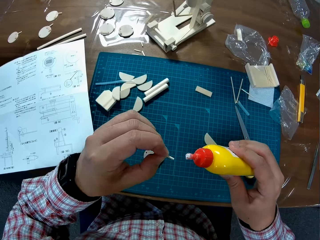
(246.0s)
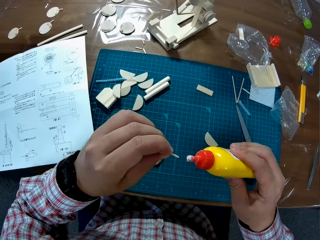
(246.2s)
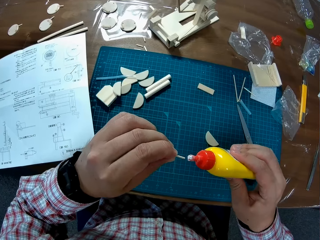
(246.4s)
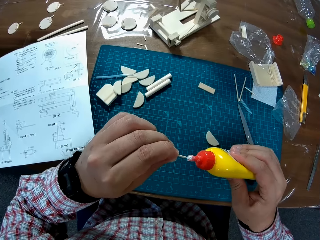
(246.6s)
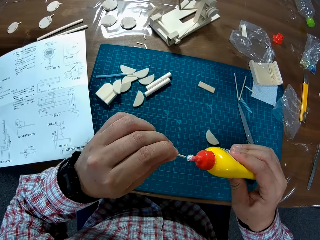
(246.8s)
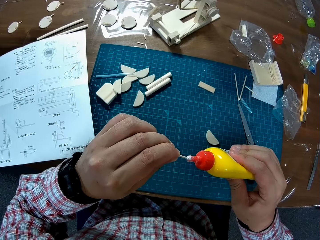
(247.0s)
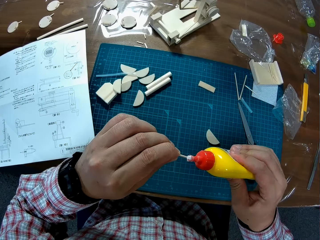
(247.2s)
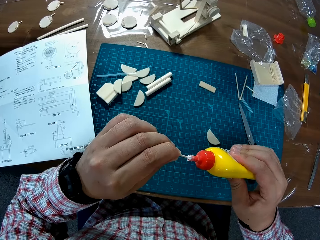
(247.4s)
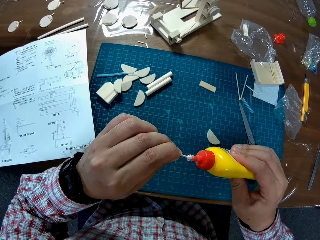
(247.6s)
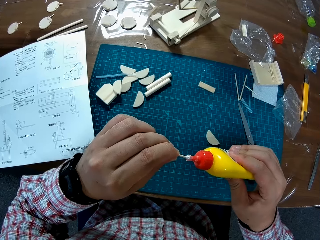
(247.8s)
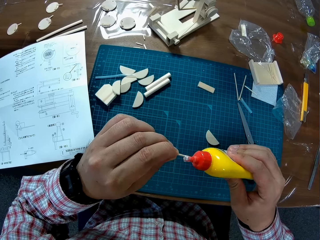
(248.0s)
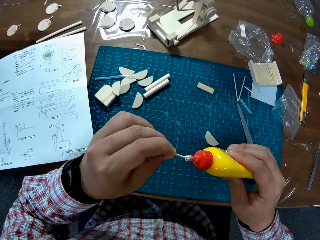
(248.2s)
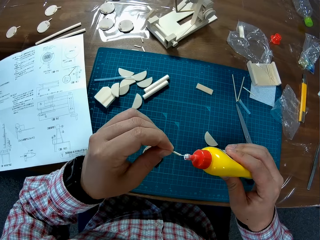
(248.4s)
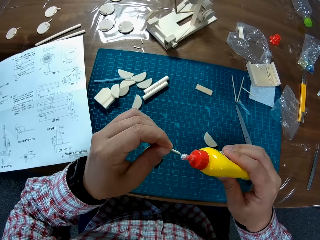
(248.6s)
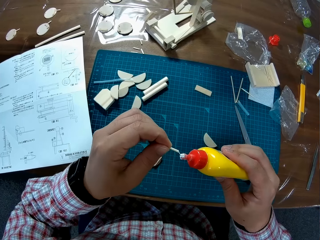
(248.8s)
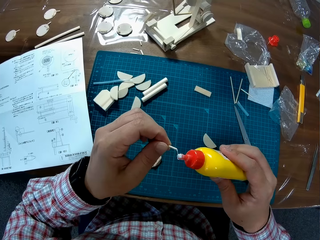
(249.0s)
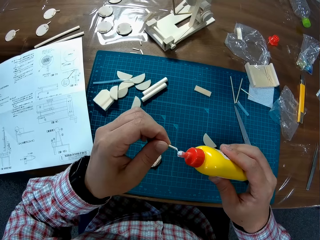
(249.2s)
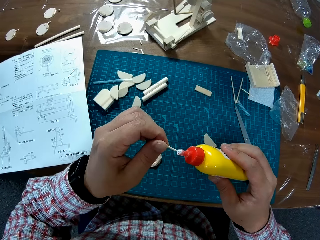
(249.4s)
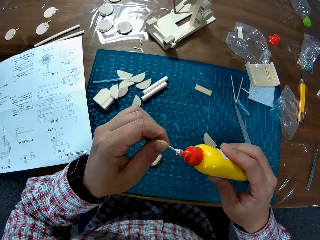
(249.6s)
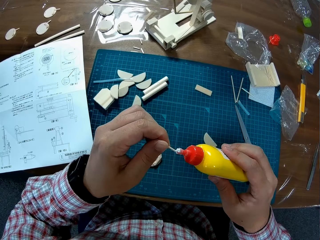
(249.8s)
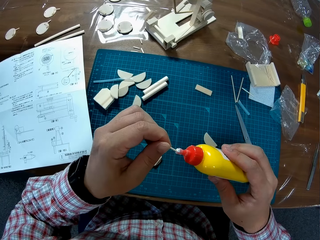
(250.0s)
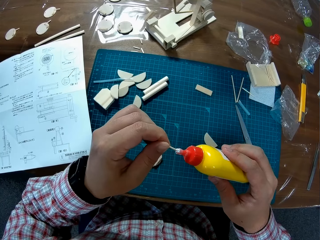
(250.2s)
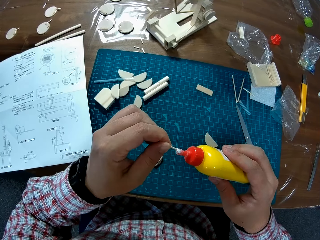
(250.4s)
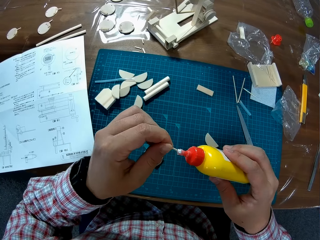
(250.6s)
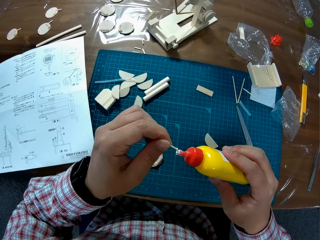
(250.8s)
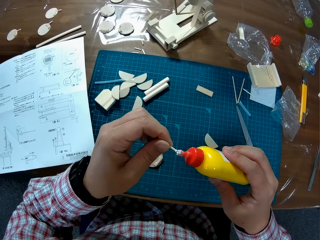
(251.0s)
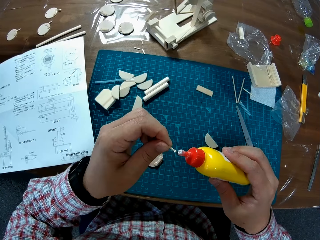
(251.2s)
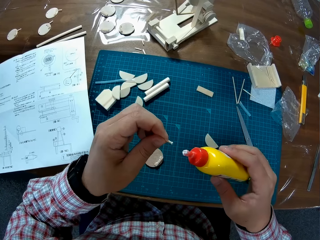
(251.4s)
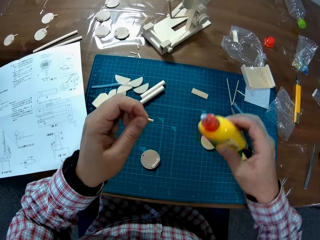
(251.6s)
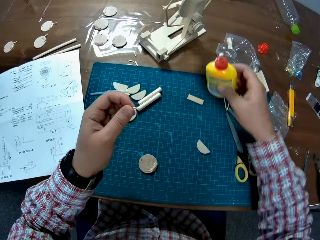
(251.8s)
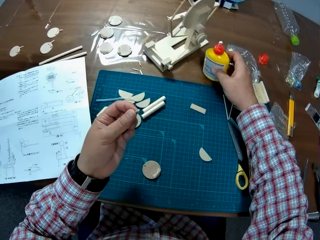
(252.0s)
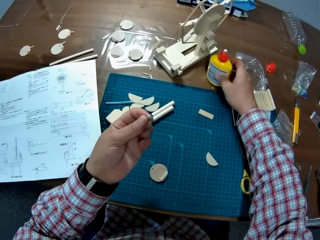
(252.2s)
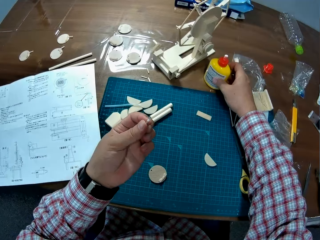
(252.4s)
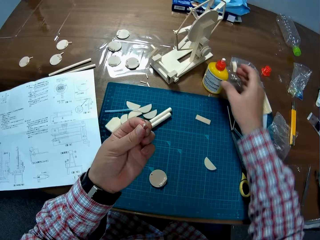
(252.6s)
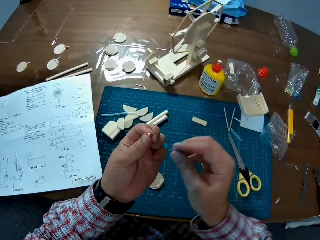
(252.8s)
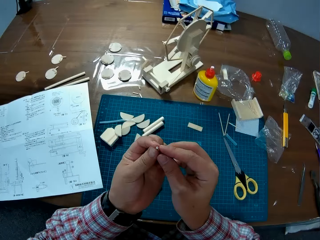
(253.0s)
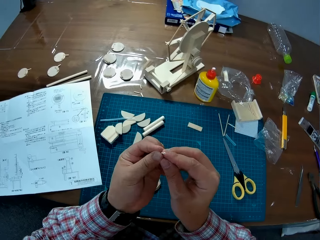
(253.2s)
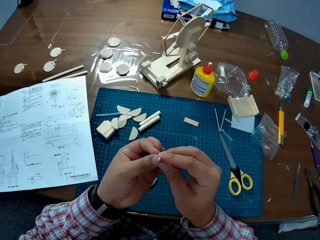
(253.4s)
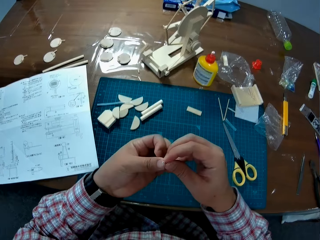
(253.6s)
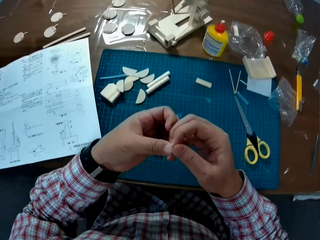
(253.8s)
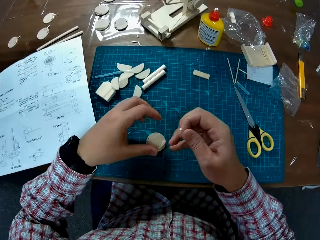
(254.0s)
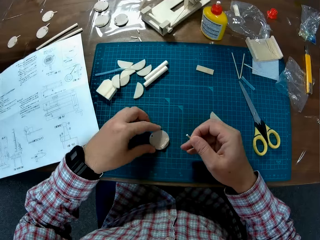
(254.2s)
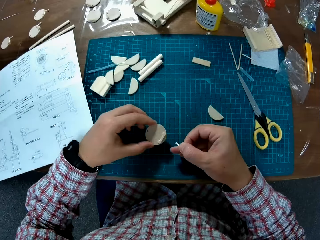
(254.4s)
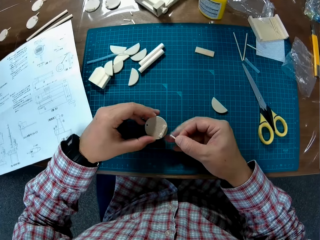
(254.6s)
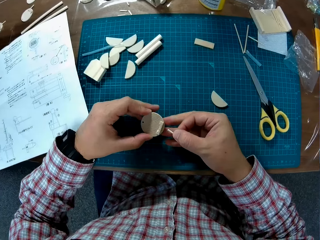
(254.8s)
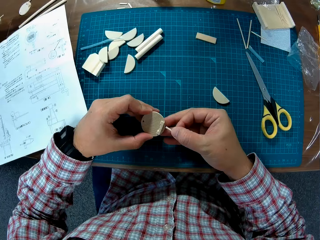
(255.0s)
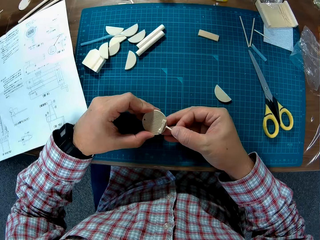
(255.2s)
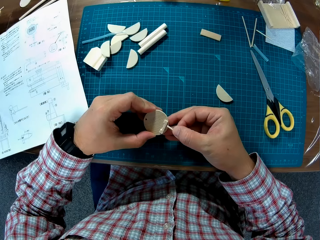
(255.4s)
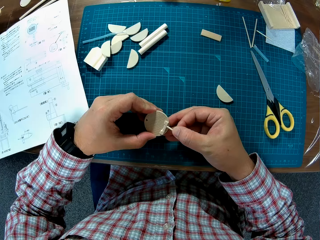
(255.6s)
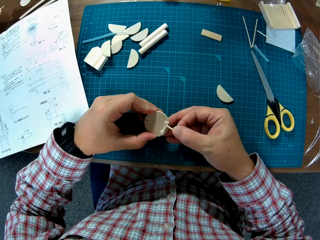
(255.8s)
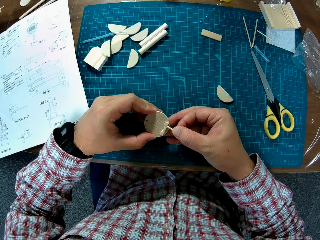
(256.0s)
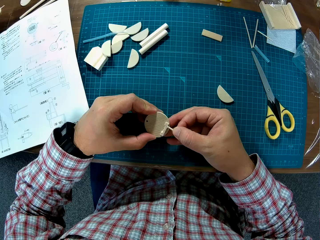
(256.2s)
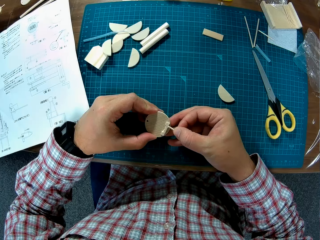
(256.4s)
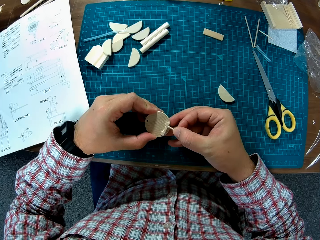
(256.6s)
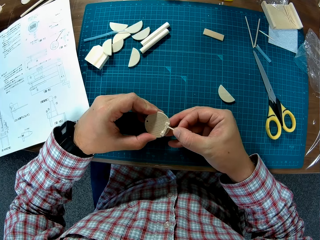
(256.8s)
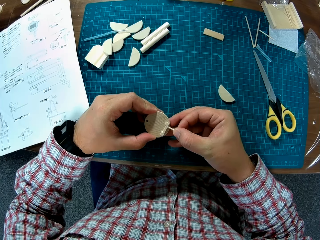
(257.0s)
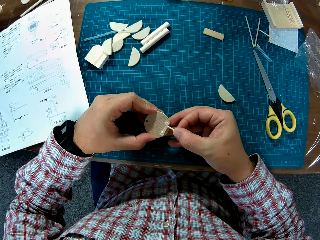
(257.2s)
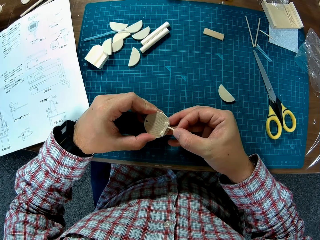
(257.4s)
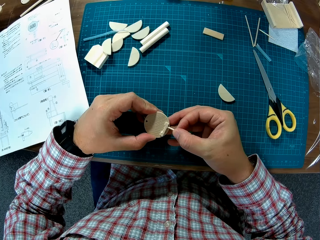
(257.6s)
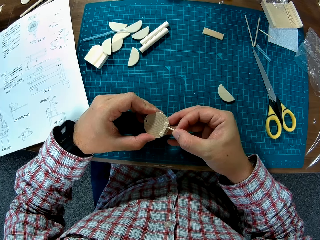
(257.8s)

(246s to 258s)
The camera wearer drops the glue on the table. They shift the stick or plastic tube from the left to the right hand. They pick the circular plastic on the table with the left hand. They insert the plastic tube in the right hand into the circular plastic on the table.

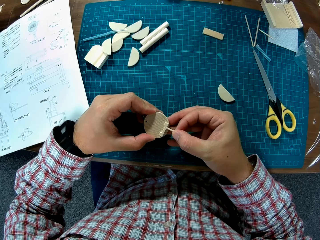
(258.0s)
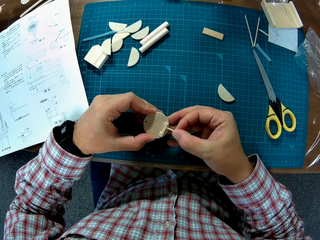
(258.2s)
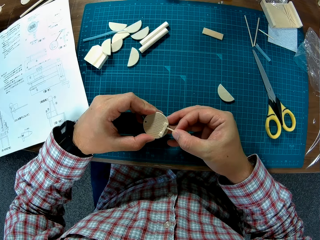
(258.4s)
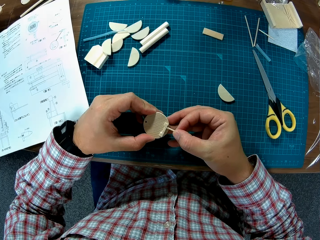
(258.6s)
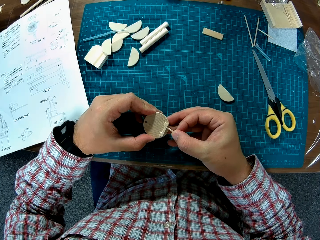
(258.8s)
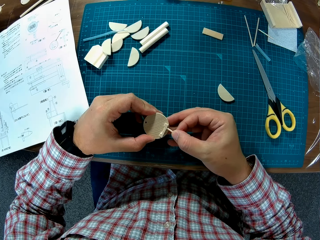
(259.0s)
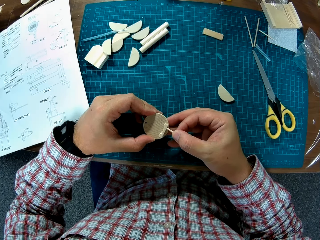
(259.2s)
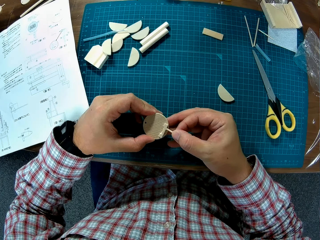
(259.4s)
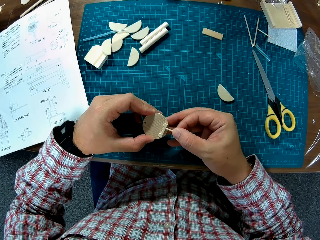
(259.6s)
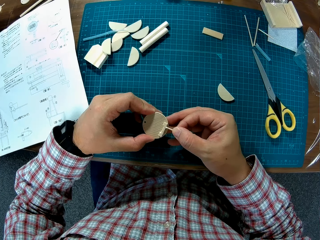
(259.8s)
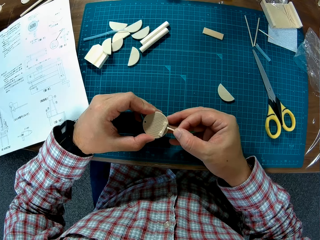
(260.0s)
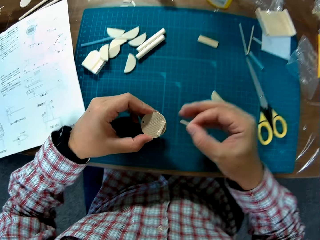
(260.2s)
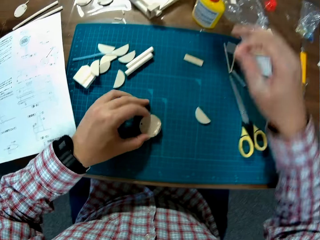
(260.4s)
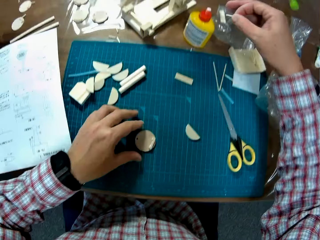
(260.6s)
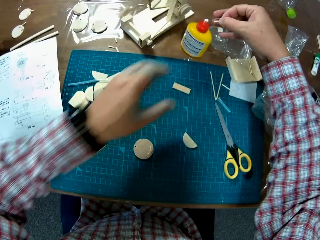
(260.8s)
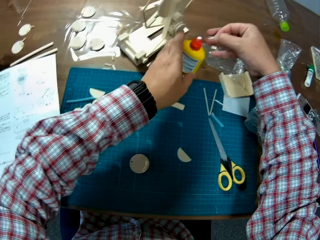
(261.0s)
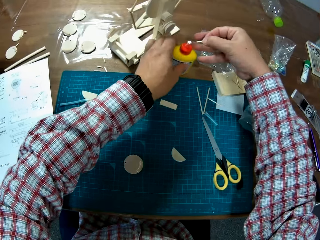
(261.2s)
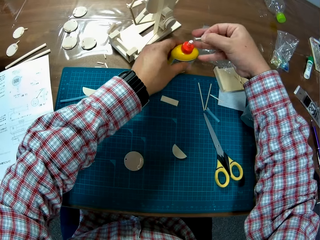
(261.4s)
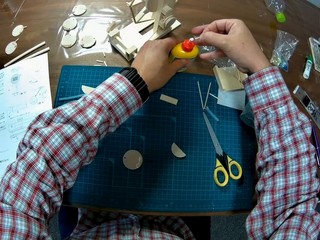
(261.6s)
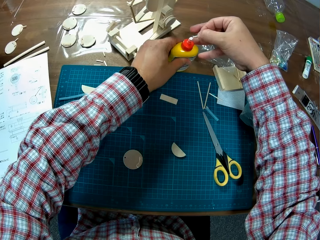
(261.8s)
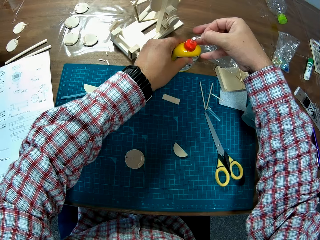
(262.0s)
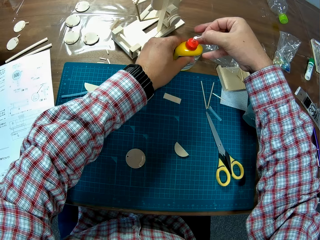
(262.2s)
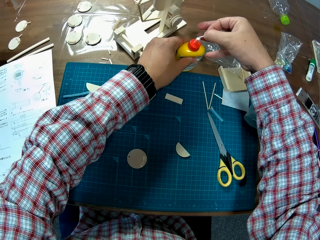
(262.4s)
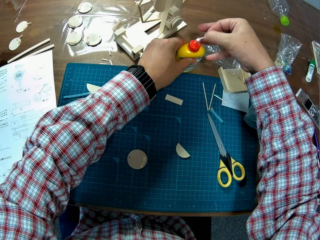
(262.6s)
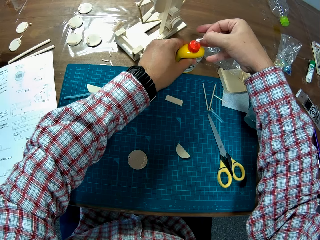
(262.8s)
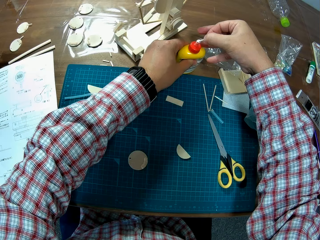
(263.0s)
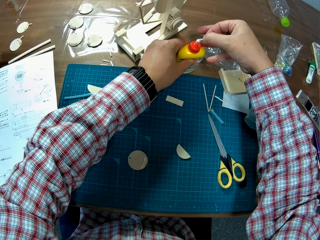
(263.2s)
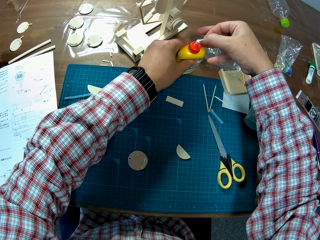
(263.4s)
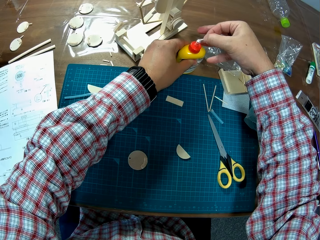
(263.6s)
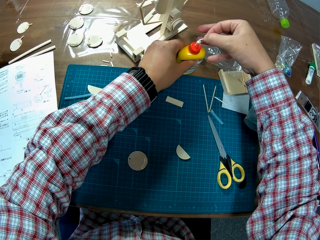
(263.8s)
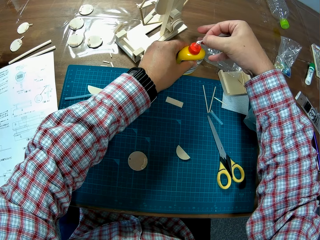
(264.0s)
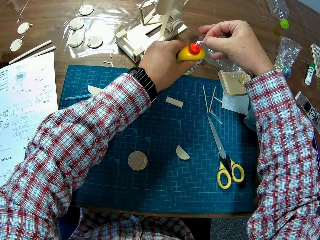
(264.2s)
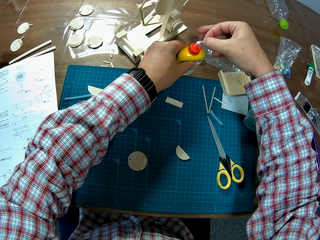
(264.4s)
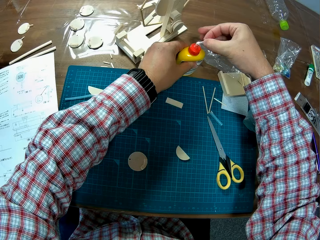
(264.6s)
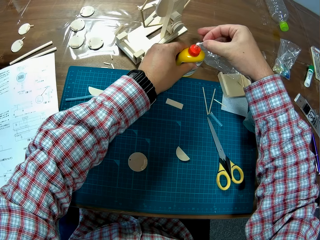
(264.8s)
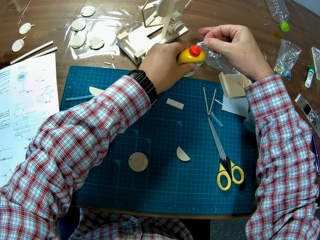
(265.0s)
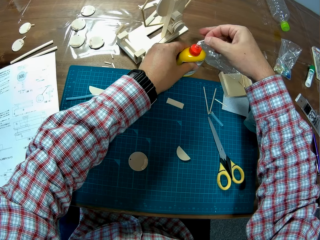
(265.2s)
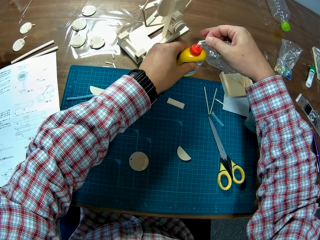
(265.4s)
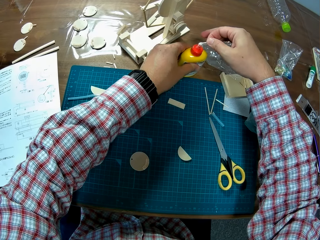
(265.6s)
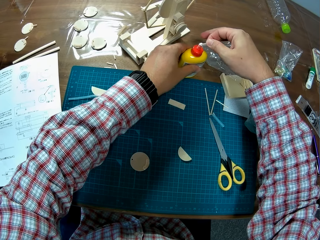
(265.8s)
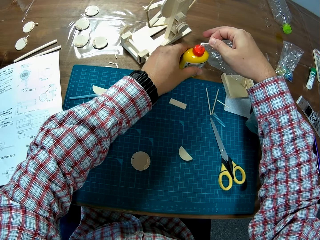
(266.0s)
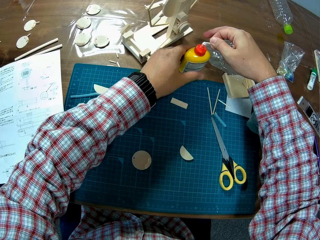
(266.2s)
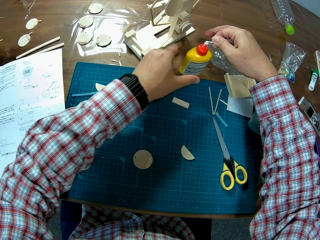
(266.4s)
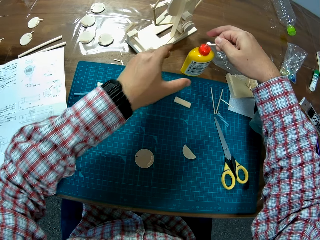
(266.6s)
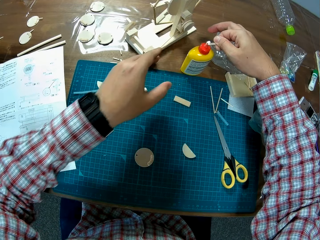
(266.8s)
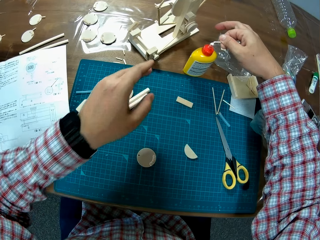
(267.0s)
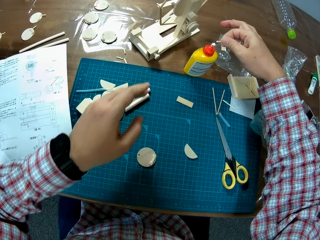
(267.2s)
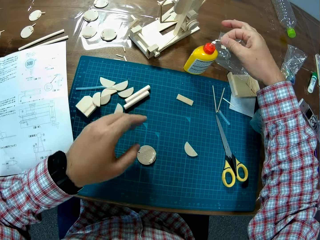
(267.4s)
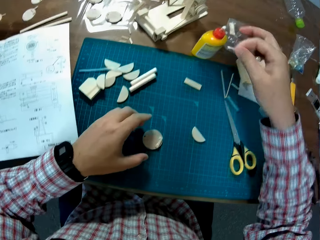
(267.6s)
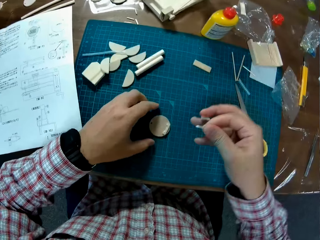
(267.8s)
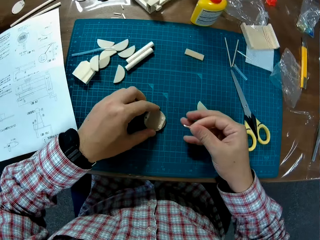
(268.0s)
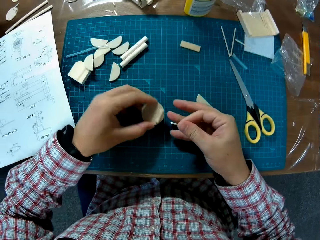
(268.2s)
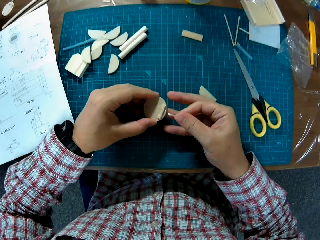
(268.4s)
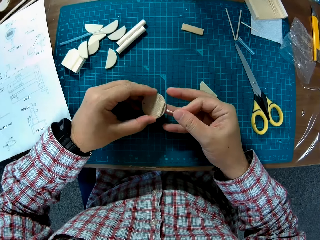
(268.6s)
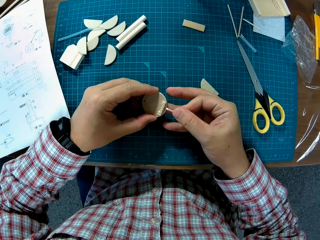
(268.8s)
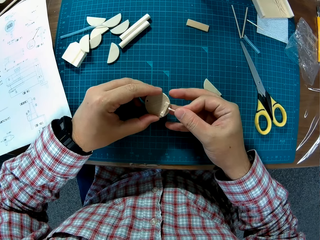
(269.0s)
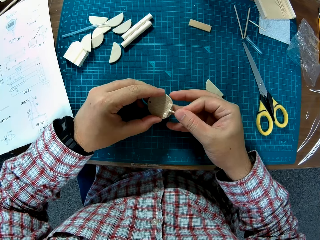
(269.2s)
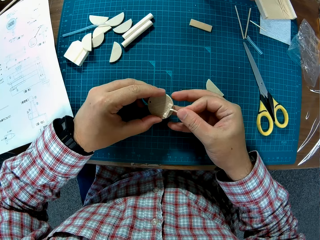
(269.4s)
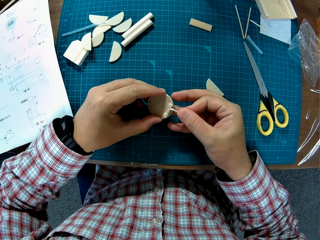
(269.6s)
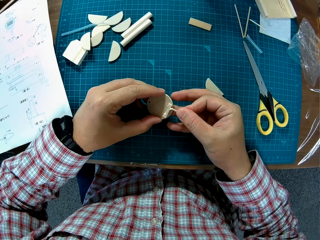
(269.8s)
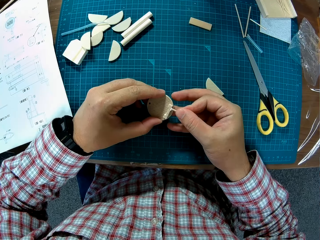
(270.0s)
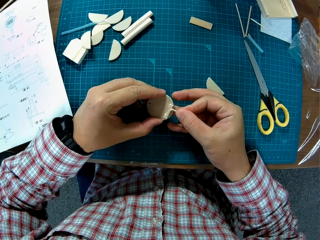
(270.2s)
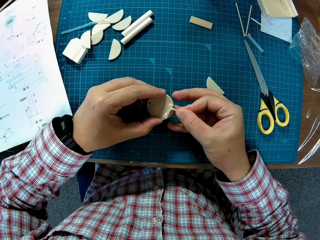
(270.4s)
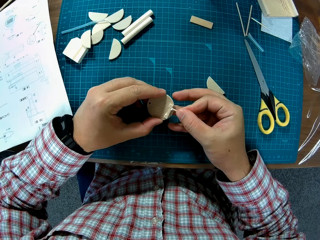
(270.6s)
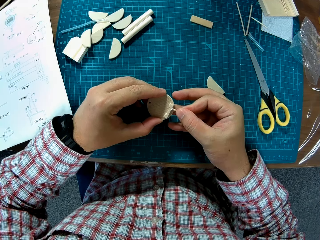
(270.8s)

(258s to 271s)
The camera wearer drops the circular plastic in the left hand on the table. They stretch both hands to the glue on the table. They pick the glue with the left hand. They apply glue on the edge of the stick or plastic tube in the right hand. They stretch hands back to the cutting mat. They pick the circular plastic on the table with the left hand. They insert the plastic tube in the right hand into the circular plastic on the table.
